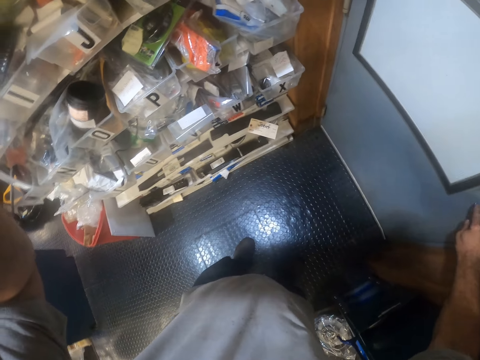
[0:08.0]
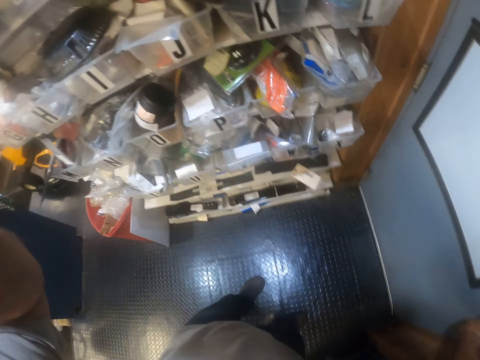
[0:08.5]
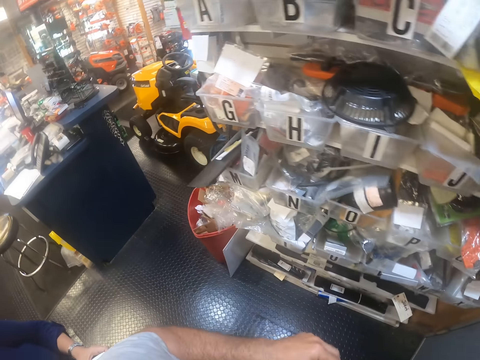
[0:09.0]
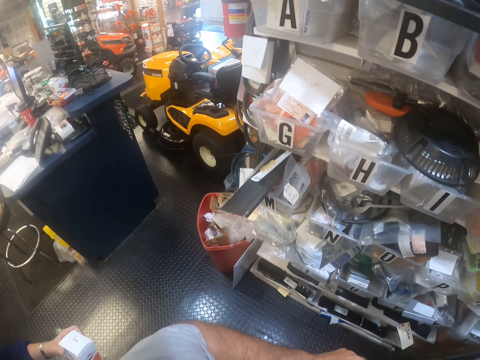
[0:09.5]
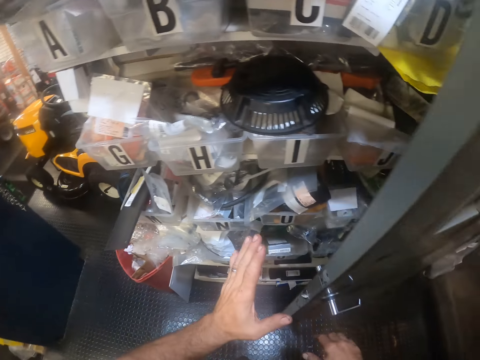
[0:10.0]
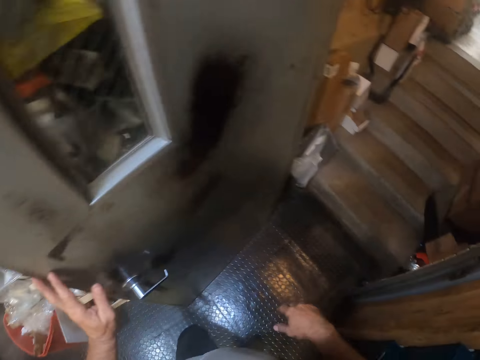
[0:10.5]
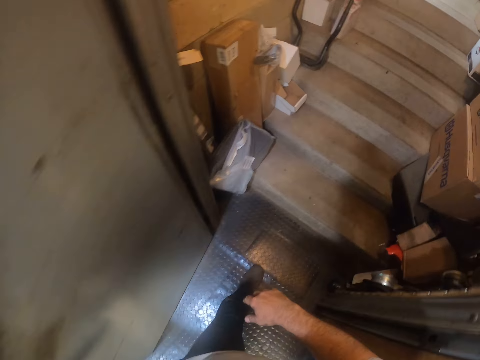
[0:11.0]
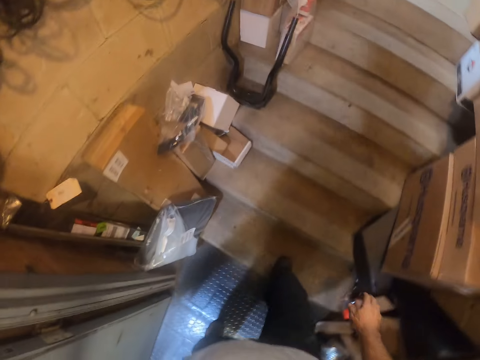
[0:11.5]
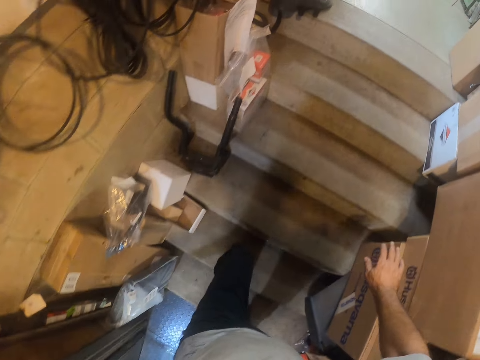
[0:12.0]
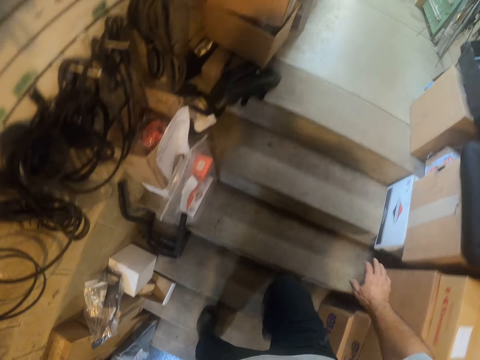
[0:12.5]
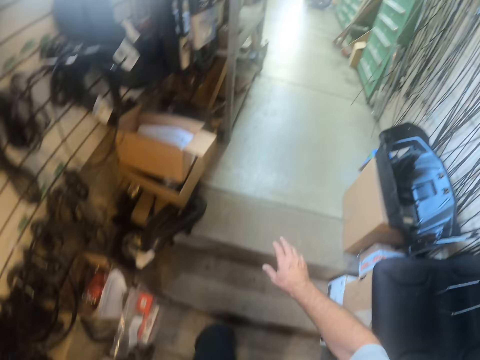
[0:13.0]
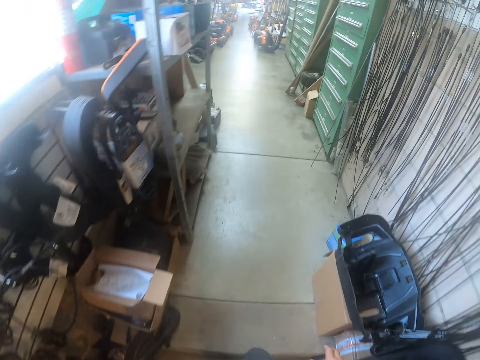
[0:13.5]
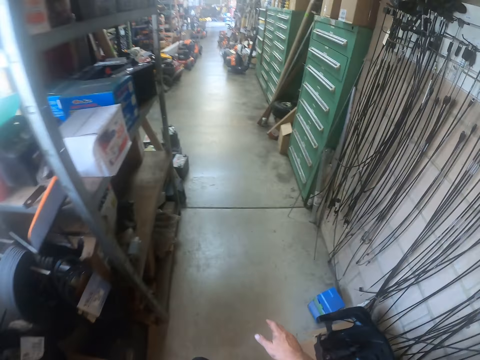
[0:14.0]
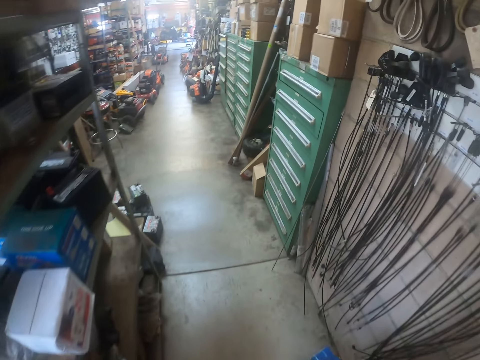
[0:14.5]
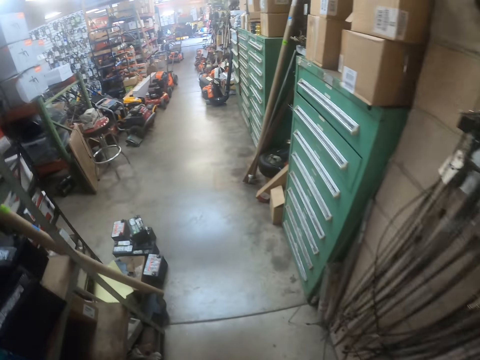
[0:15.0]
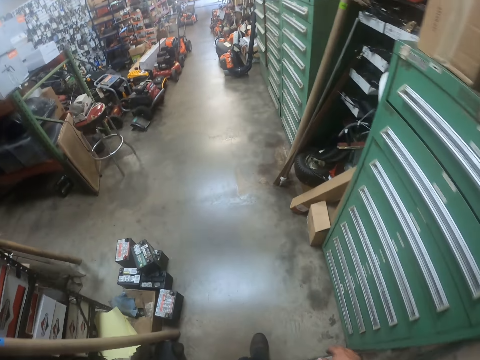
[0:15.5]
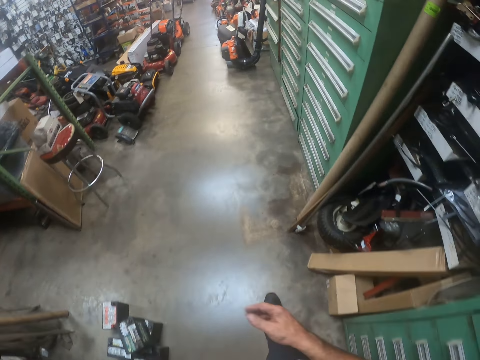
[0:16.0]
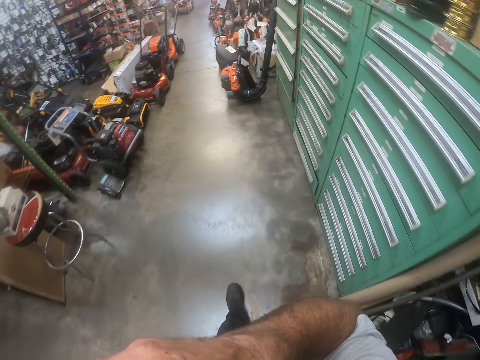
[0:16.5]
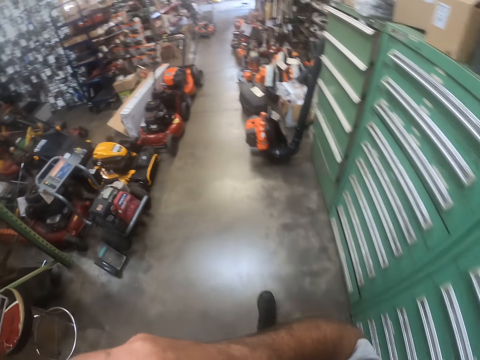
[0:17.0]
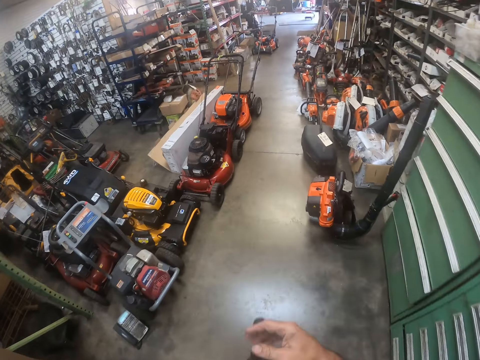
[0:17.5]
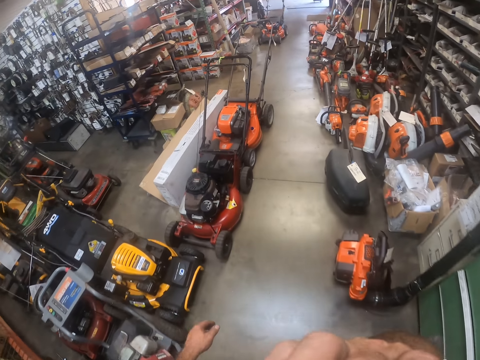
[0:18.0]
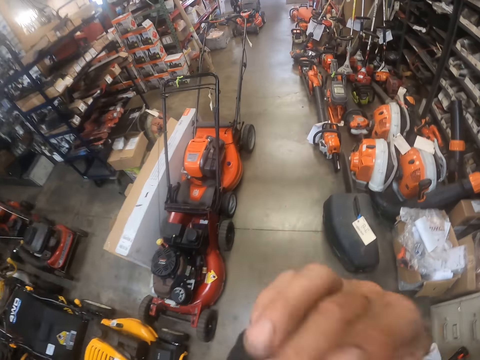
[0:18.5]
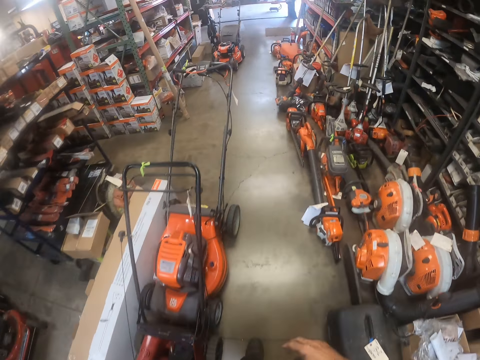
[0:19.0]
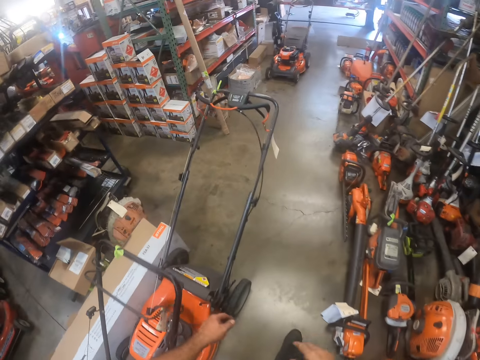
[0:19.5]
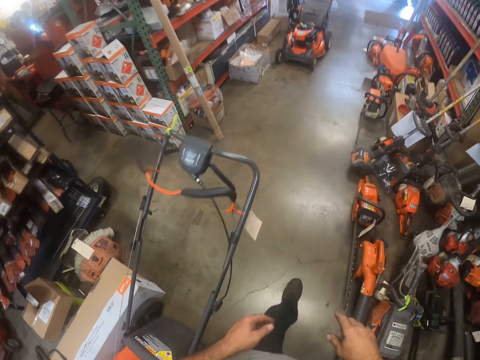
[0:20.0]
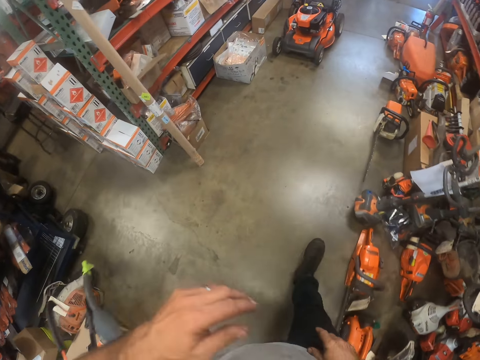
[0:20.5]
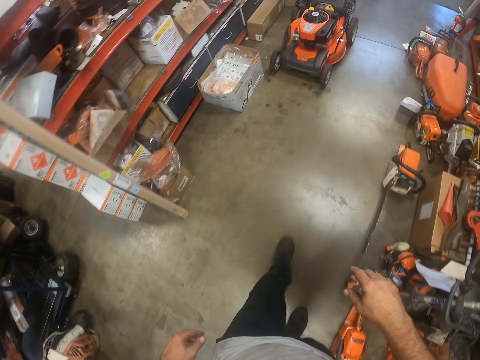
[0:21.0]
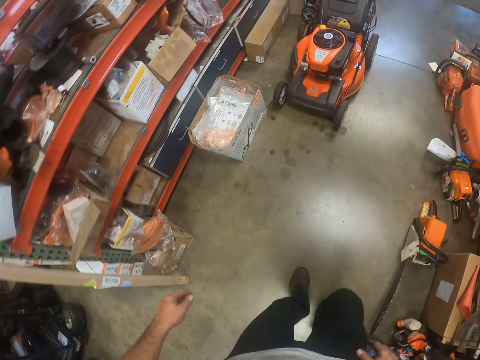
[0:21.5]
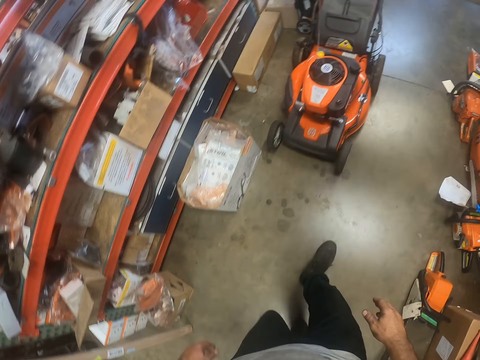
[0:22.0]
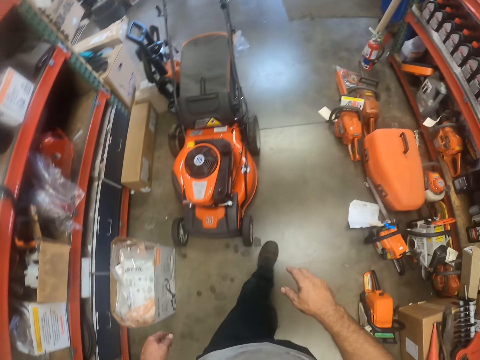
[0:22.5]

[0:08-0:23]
The camera wearer opens the door. He walks up some stairs. He walks in the room. He touches his shoulder. He touches his face.

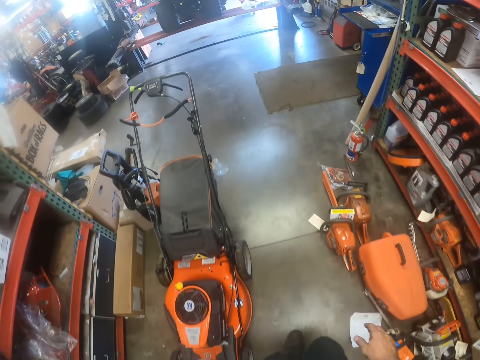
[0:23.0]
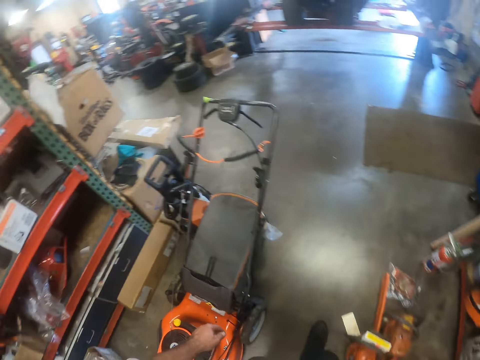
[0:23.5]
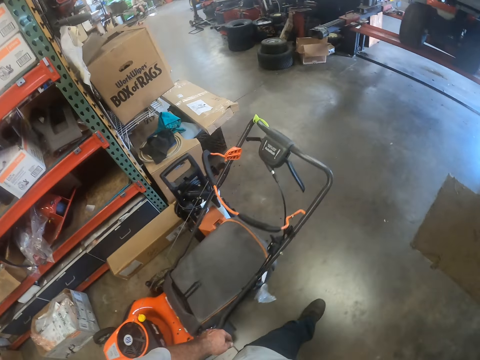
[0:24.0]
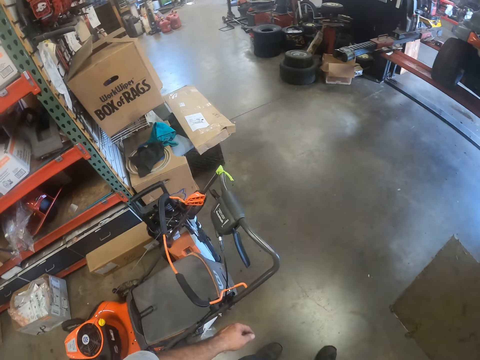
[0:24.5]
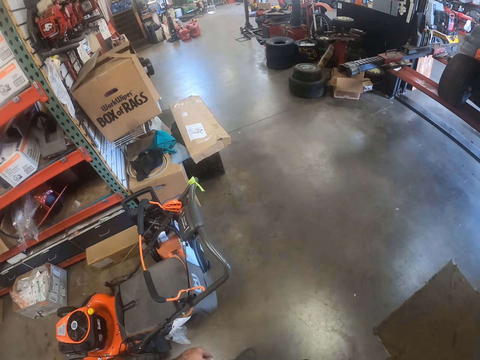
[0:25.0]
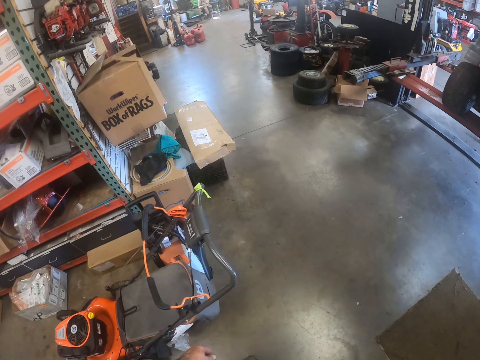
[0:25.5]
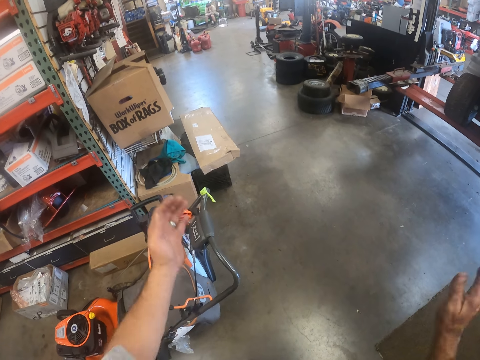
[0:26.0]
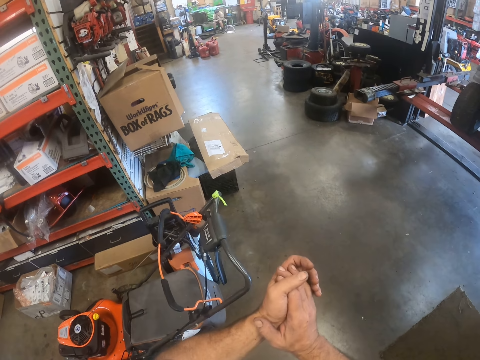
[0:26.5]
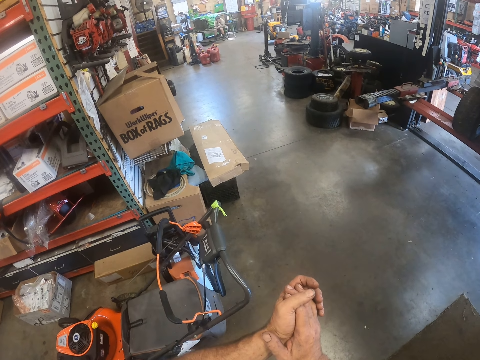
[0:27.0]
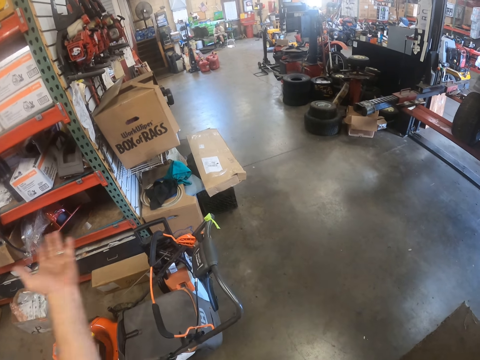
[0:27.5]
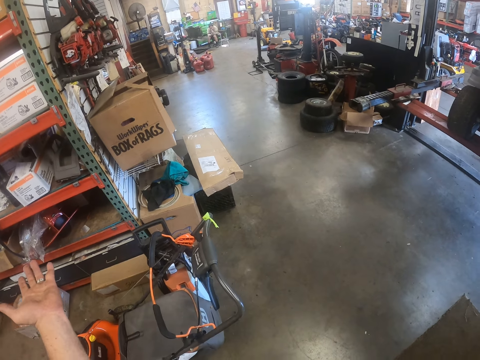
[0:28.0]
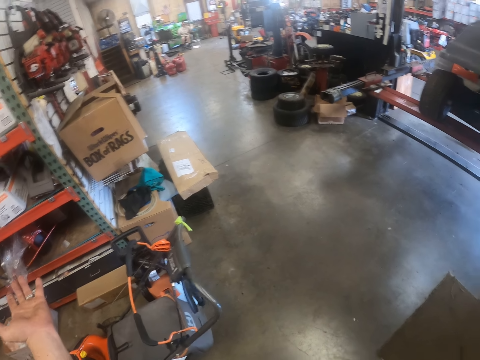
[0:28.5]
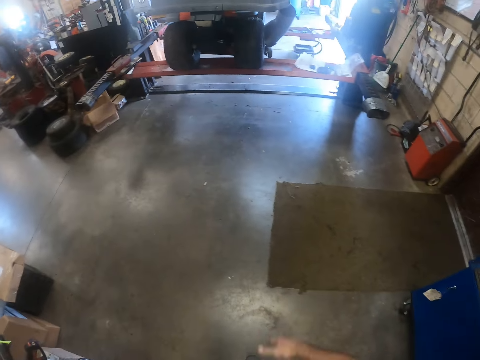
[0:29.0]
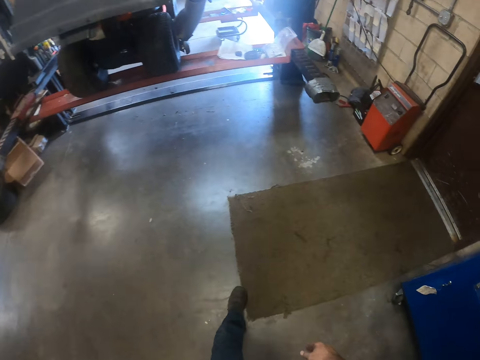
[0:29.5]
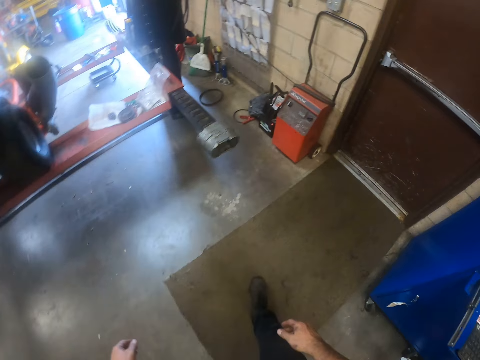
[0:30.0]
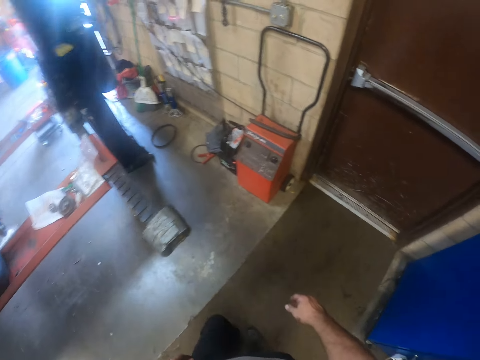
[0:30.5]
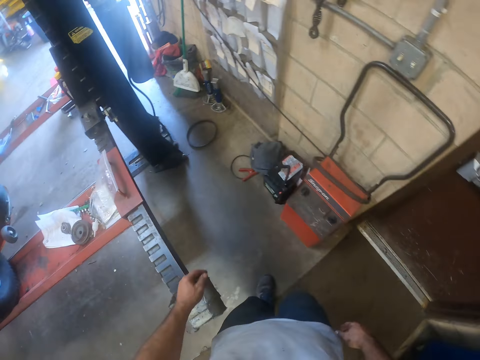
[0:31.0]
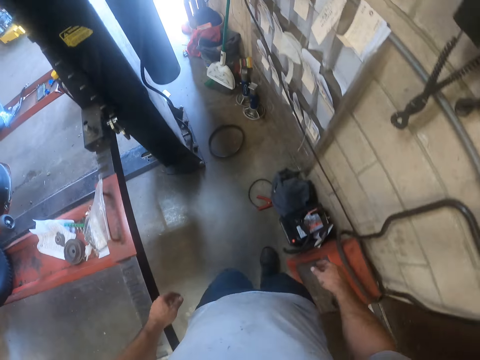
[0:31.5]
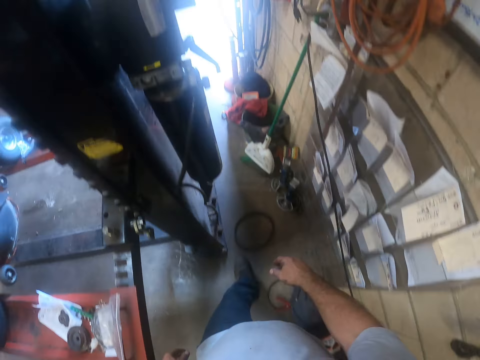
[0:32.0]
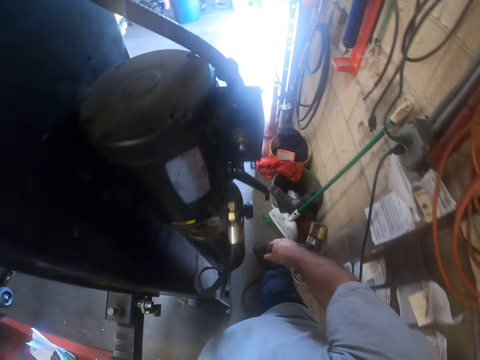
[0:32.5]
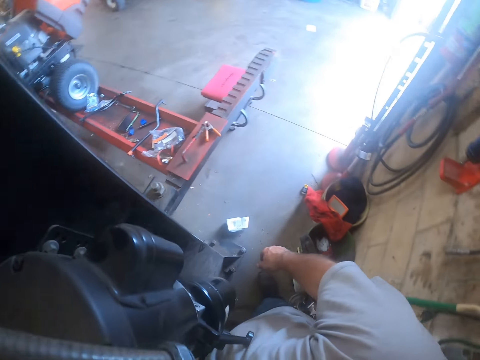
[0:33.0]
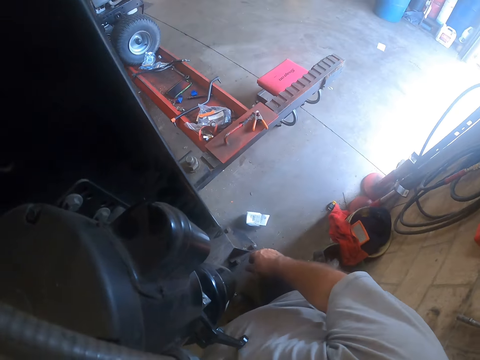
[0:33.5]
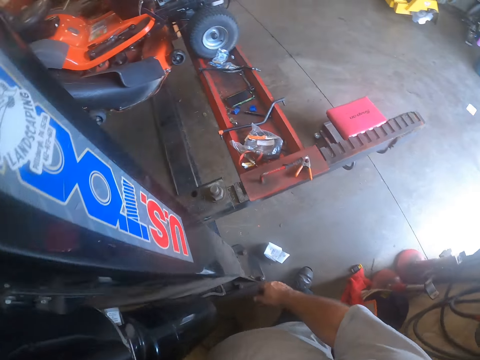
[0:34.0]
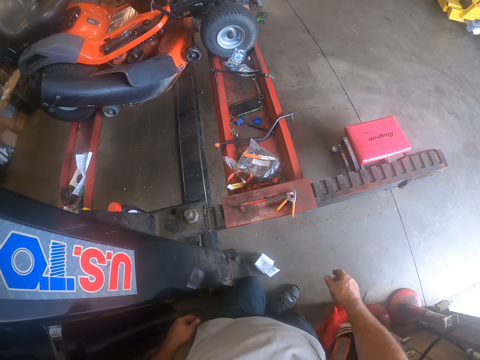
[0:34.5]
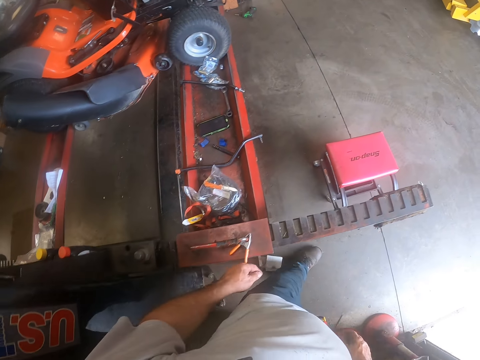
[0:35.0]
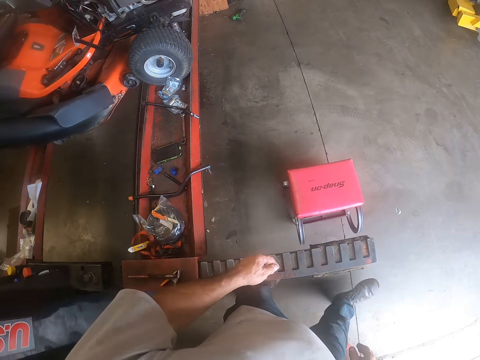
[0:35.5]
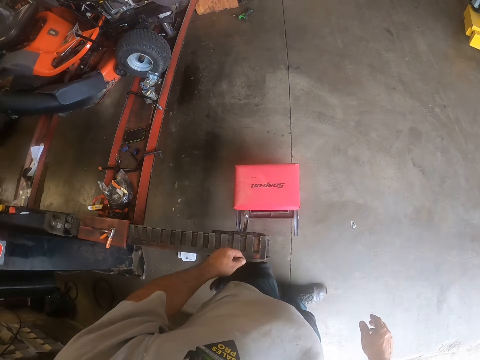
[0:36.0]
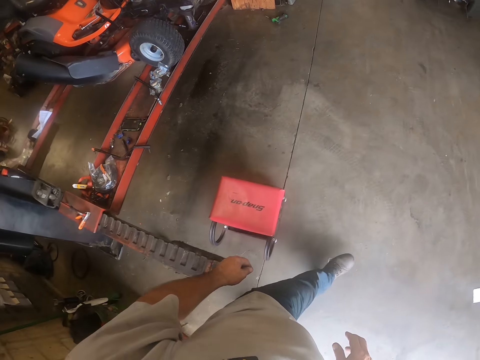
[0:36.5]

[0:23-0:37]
The camera wearer claps his hands. He walks in the room.
